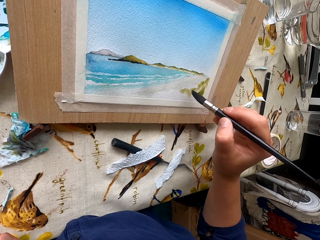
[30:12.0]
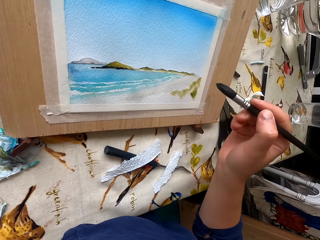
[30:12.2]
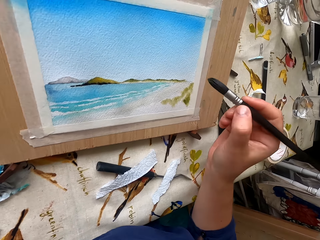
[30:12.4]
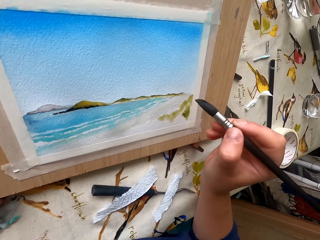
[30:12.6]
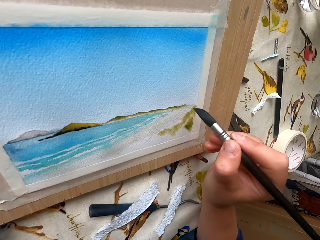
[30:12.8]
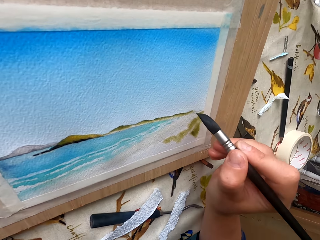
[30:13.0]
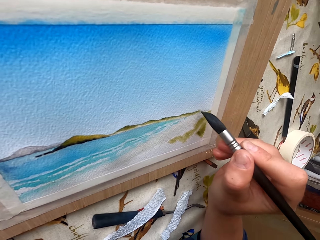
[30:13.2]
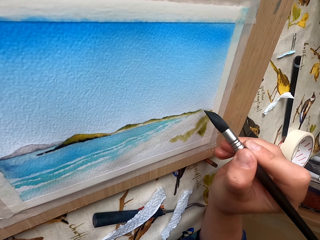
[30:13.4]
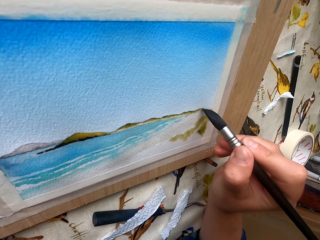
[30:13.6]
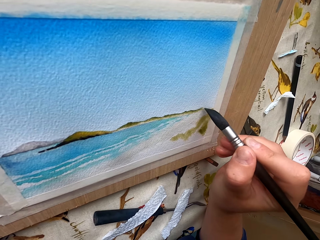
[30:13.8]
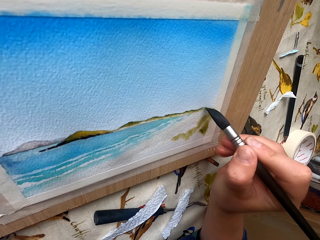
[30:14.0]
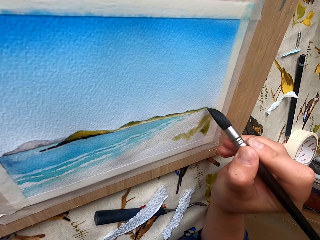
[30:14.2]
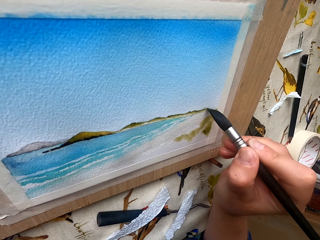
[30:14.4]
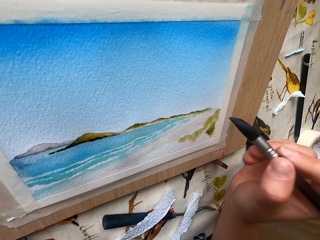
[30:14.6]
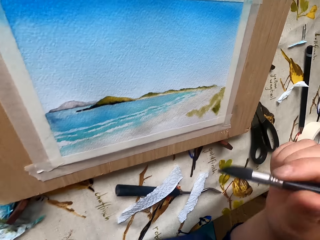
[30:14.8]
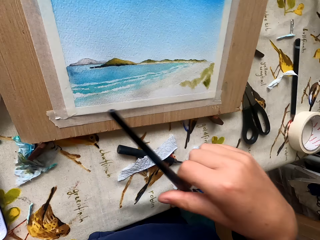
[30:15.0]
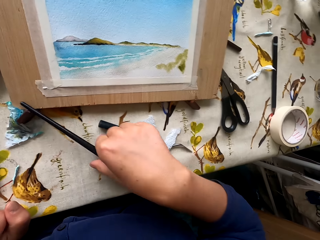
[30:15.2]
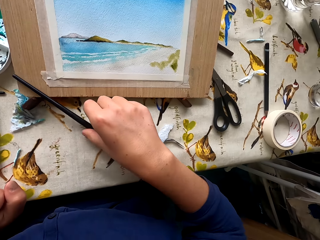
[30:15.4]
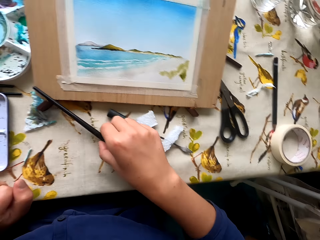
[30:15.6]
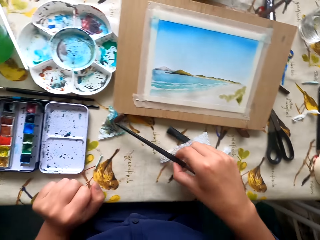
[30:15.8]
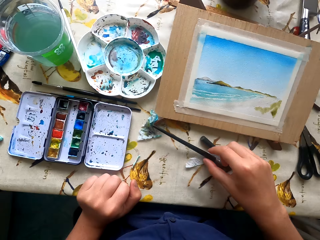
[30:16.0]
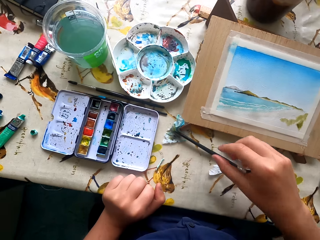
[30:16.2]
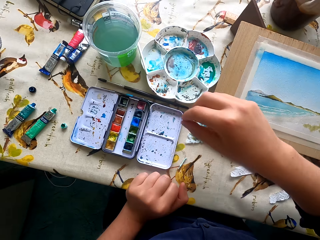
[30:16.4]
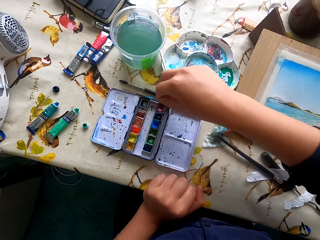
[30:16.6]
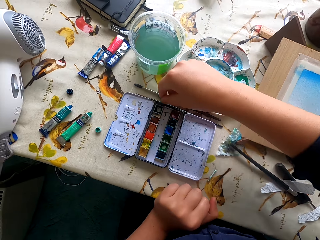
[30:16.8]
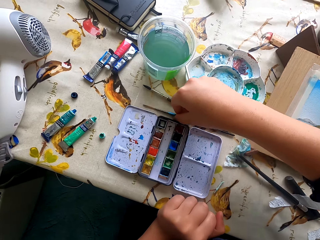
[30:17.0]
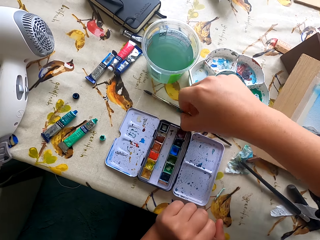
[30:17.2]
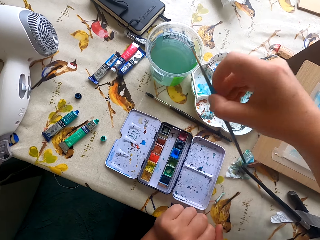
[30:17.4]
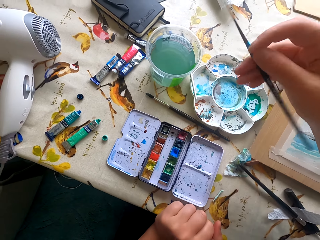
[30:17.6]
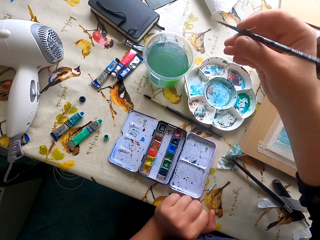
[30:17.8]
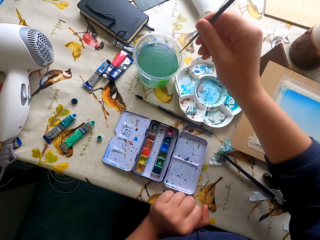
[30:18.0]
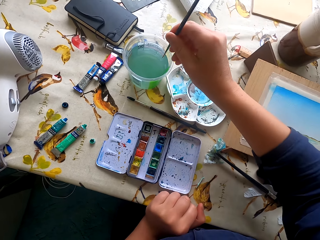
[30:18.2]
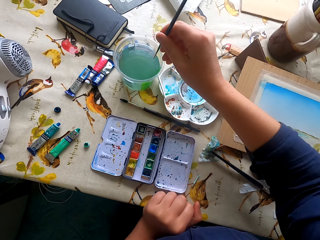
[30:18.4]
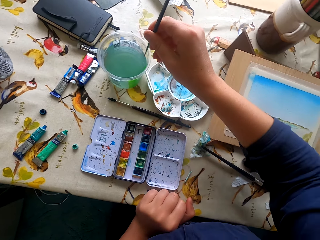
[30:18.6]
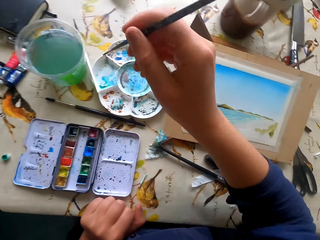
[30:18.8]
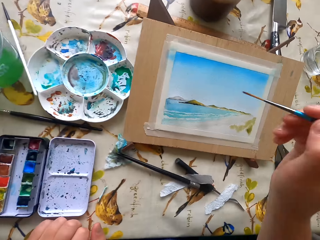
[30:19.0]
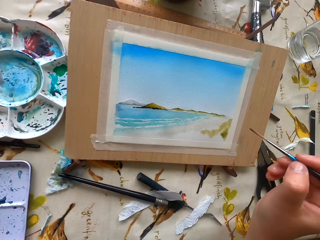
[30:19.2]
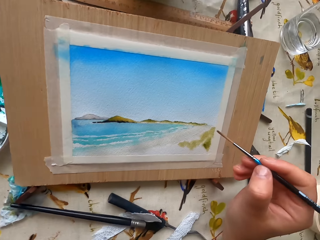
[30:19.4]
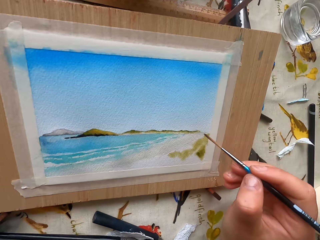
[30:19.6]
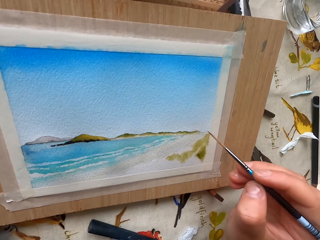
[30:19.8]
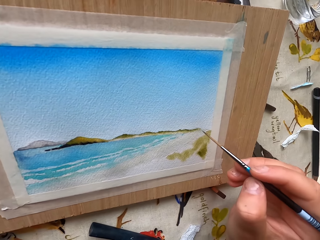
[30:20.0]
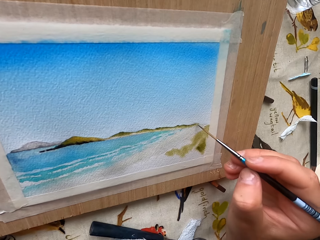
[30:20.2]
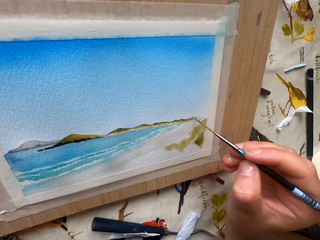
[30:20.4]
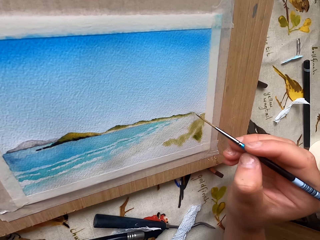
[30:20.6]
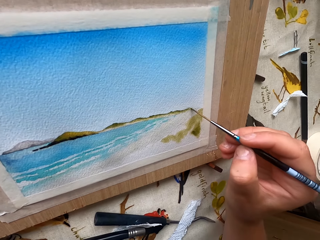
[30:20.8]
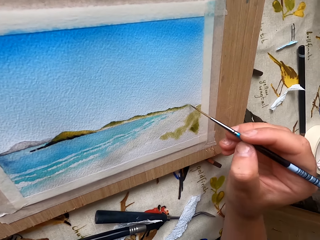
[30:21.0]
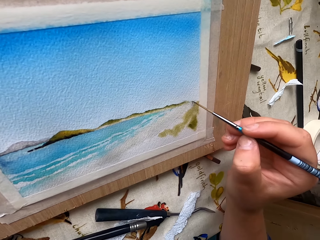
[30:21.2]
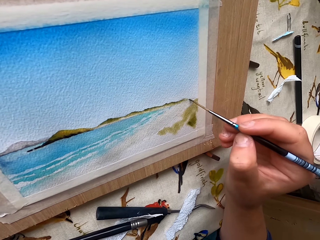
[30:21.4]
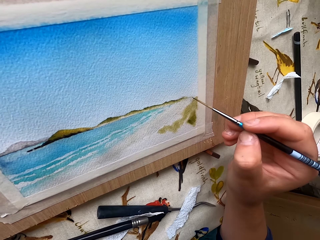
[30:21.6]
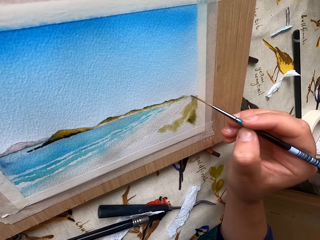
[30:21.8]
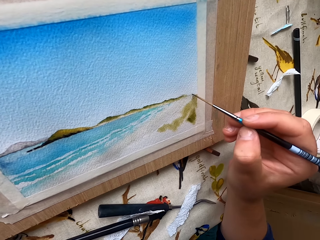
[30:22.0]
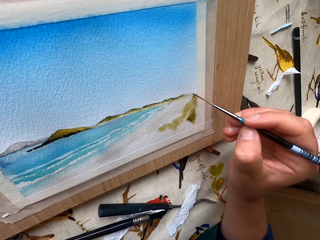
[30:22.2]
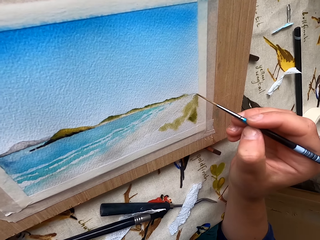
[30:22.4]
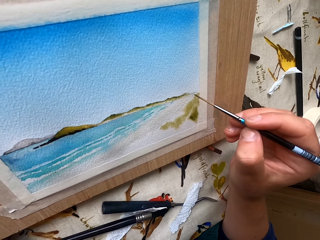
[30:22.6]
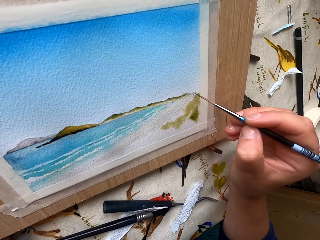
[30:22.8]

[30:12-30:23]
The camera wearer puts the pen brush on the table. They take the pen brush on the table. They dip the pen brush in water. They hold the paint marker. They paint the picture with the pen brush.

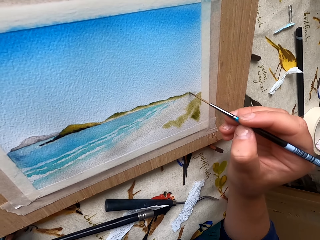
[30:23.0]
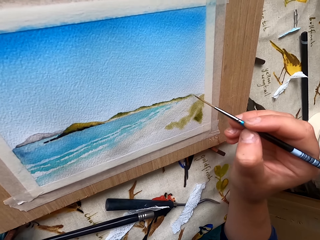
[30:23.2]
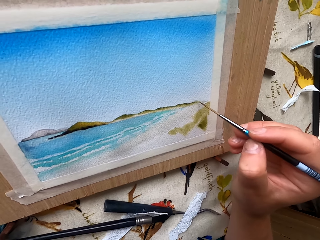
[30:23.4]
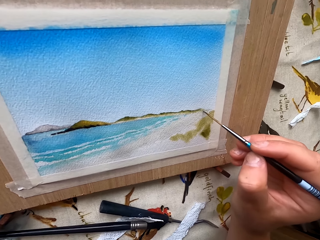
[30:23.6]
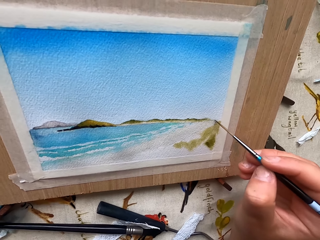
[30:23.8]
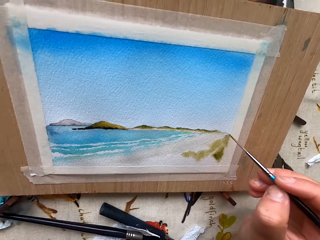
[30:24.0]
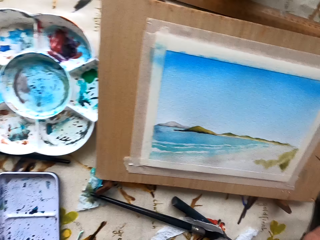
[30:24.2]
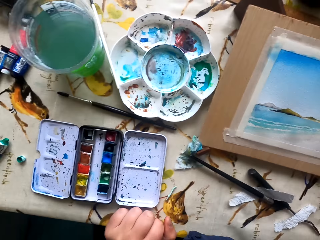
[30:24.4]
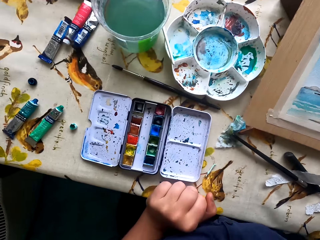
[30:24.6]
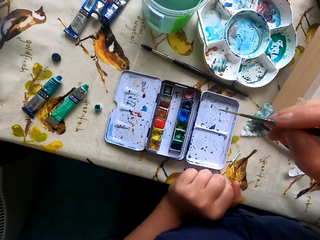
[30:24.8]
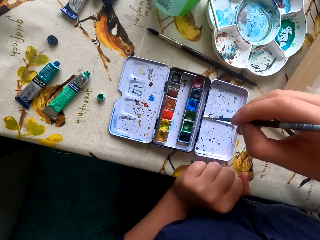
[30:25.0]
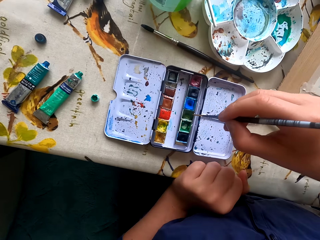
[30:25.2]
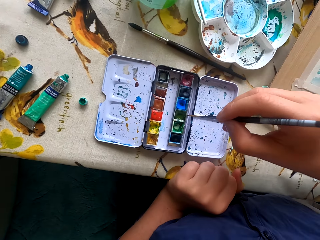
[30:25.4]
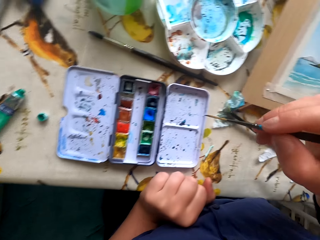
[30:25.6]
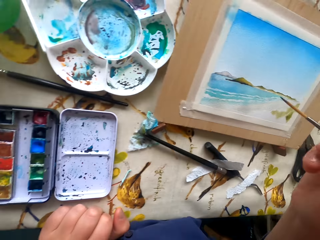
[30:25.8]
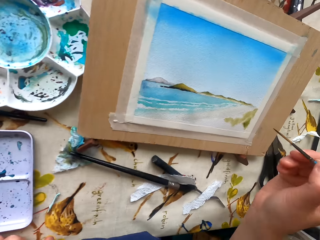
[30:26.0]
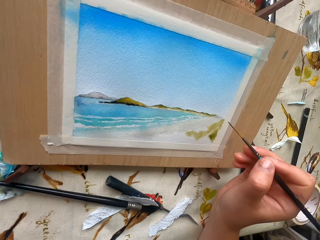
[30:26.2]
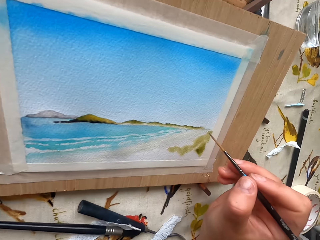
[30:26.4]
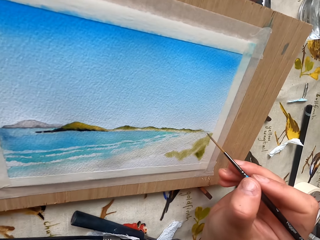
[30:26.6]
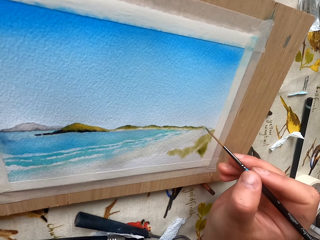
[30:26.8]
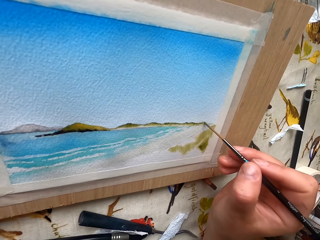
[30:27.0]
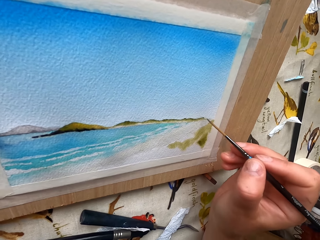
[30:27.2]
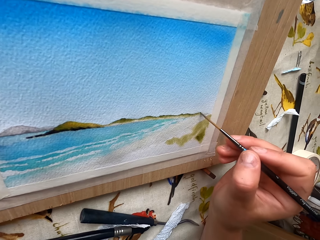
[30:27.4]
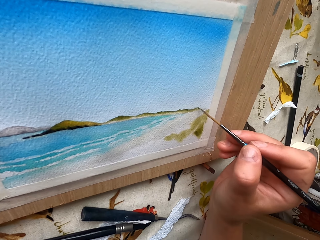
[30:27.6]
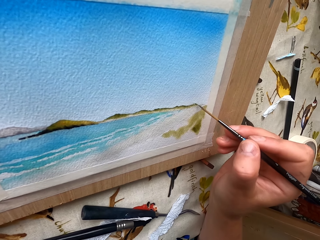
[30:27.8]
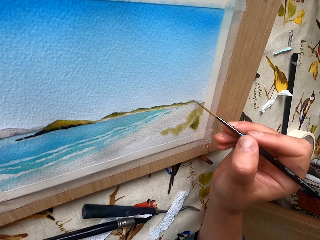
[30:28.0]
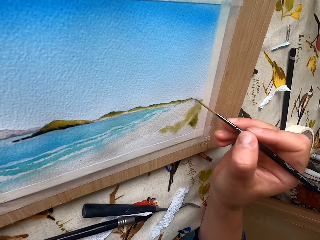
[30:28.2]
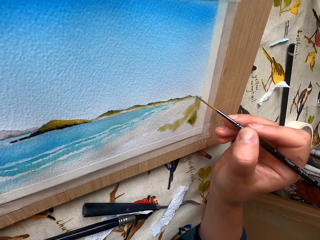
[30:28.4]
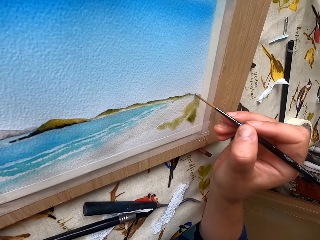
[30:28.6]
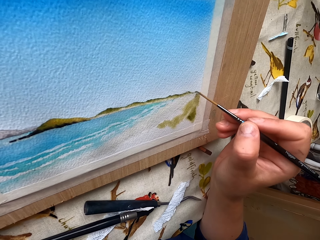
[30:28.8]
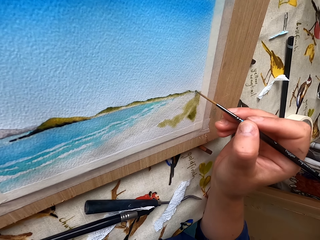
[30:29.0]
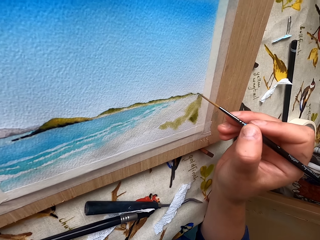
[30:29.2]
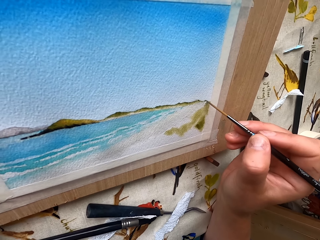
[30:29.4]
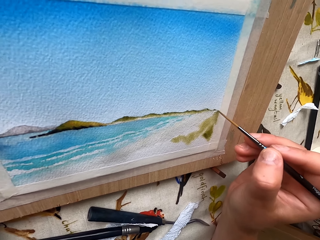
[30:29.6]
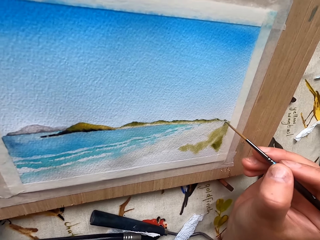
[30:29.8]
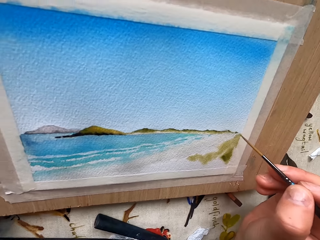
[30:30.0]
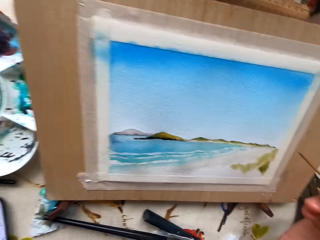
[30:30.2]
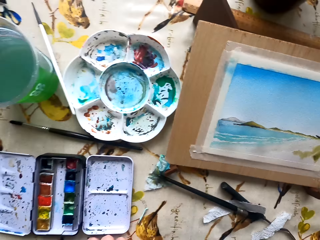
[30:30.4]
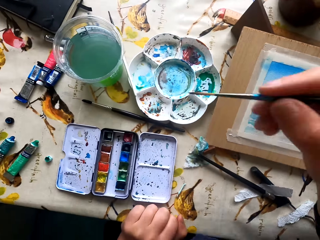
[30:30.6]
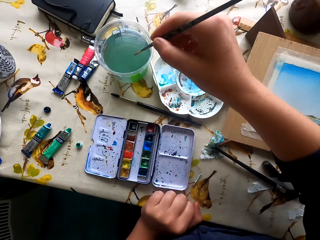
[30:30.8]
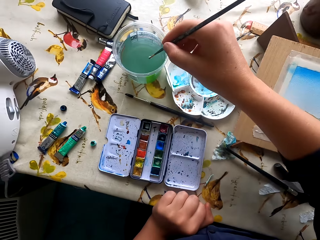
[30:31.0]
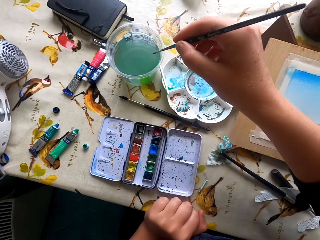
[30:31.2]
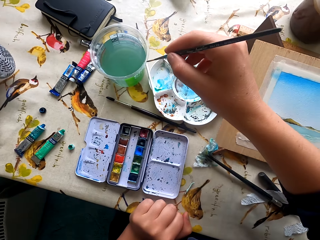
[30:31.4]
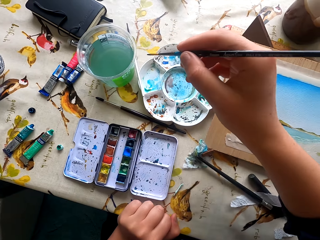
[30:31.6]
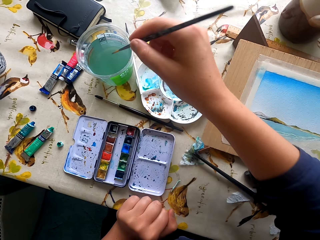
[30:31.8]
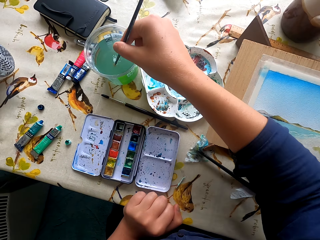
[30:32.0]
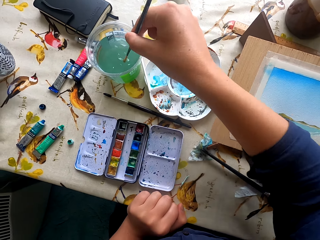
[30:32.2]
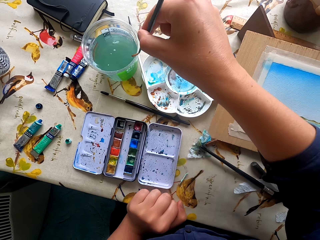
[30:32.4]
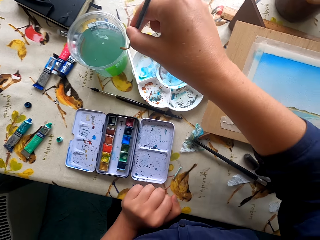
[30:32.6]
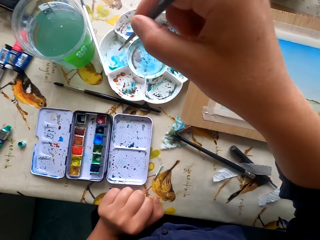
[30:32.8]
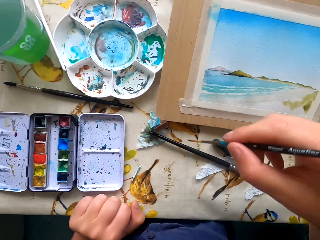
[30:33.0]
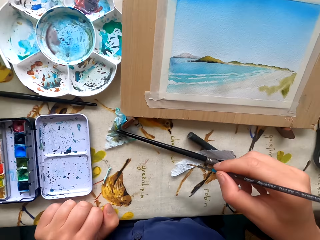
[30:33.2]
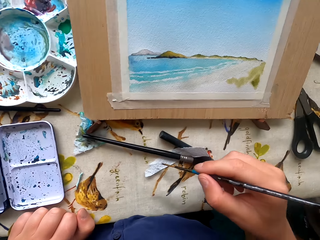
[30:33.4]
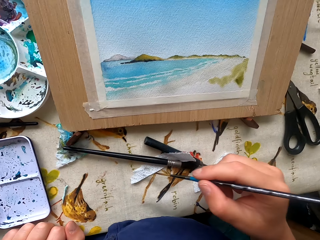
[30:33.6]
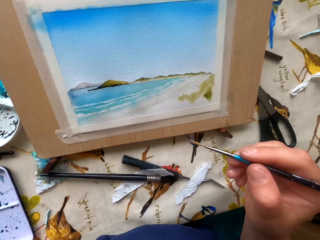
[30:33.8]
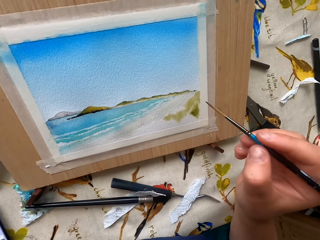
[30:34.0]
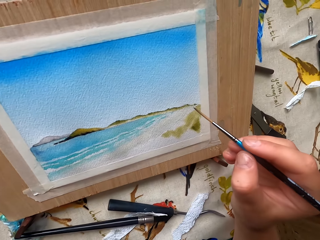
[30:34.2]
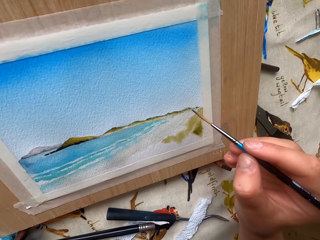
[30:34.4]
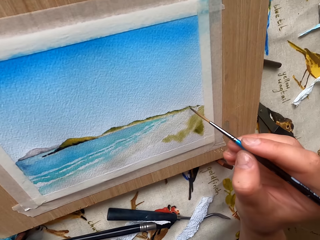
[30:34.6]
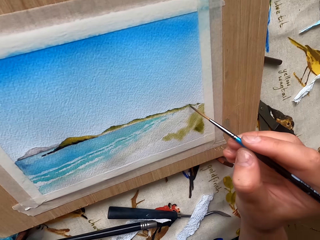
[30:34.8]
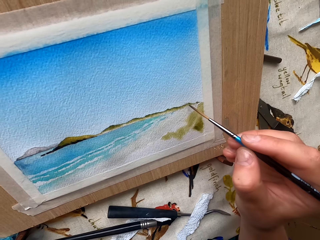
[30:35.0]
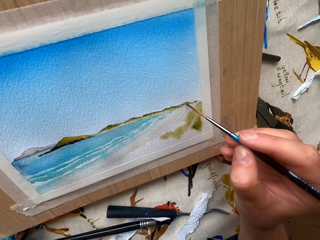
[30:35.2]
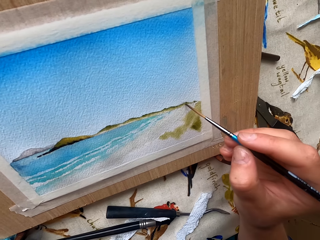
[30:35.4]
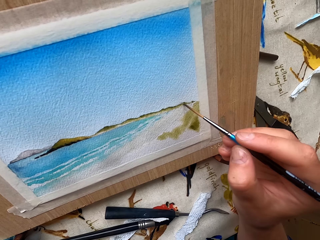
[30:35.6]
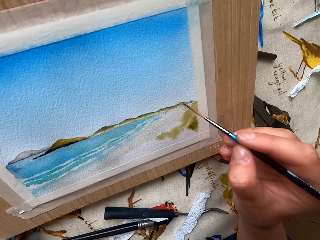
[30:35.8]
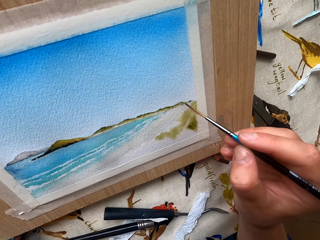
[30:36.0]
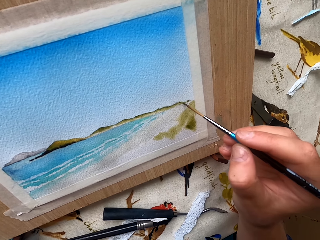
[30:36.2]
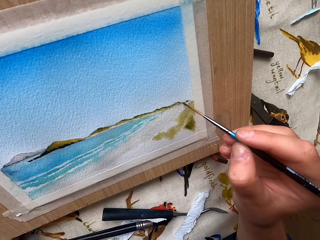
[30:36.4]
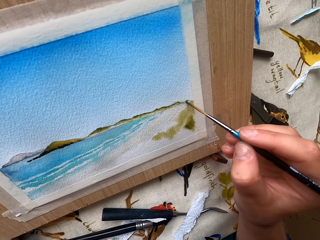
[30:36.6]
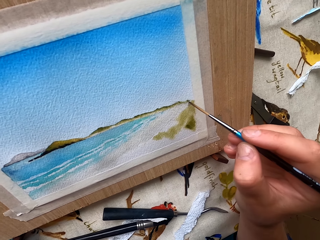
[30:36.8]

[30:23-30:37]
The camera wearer rubs the pen brush in the ink container. They paint the picture with the pen brush. They dip the pen brush in water. They wipe the pen brush with a paper. They paint the picture with the pen brush.
